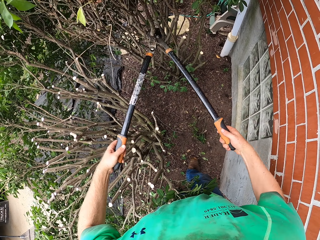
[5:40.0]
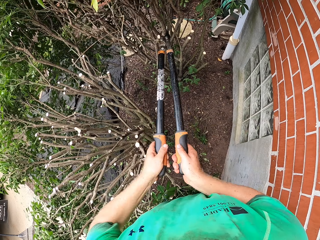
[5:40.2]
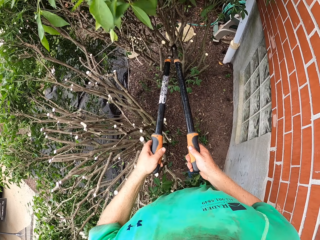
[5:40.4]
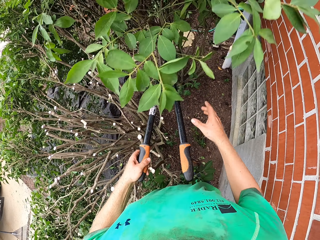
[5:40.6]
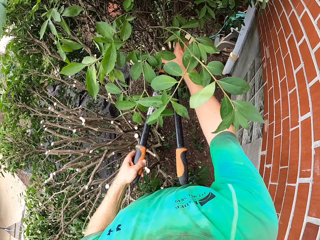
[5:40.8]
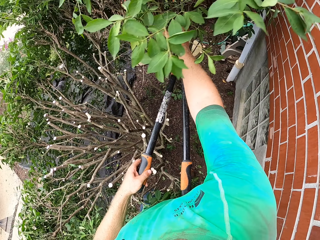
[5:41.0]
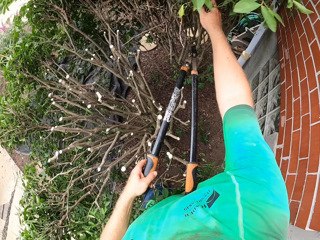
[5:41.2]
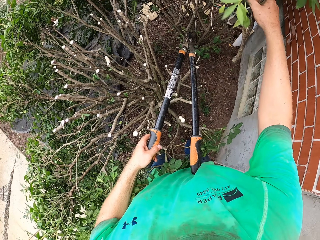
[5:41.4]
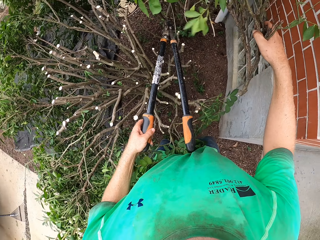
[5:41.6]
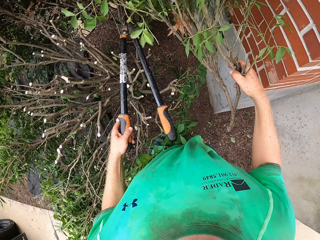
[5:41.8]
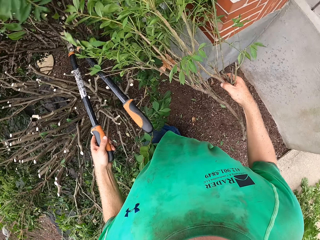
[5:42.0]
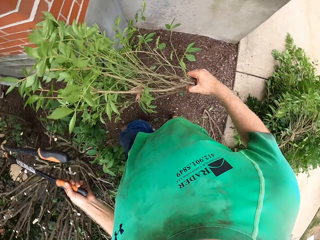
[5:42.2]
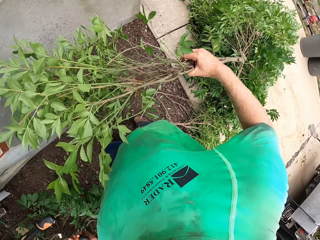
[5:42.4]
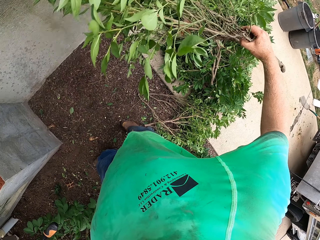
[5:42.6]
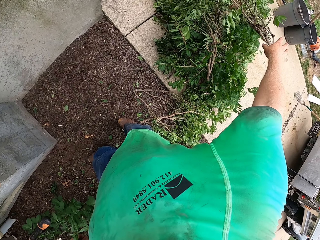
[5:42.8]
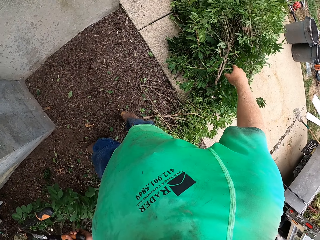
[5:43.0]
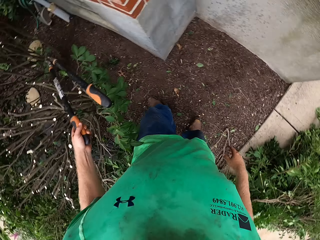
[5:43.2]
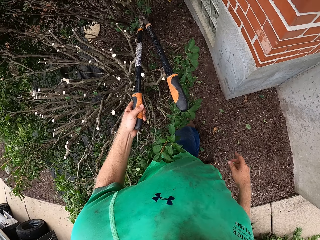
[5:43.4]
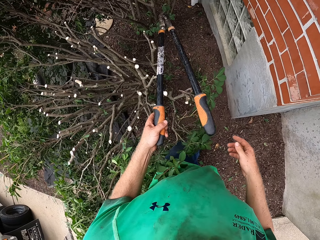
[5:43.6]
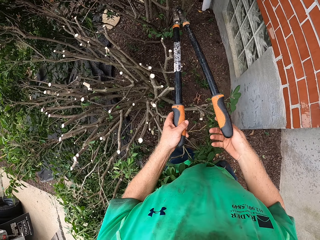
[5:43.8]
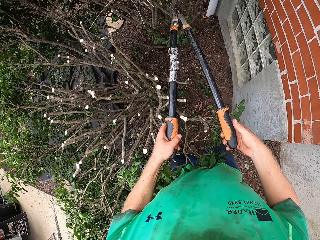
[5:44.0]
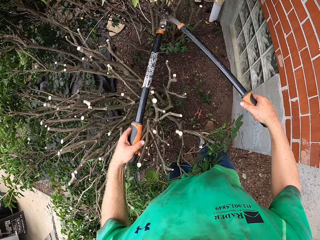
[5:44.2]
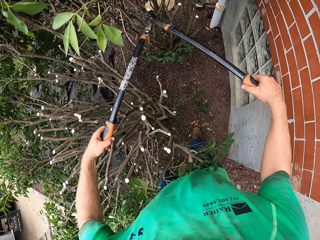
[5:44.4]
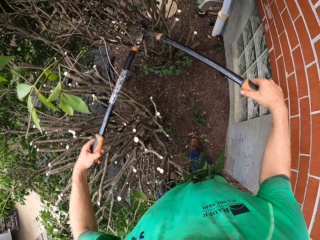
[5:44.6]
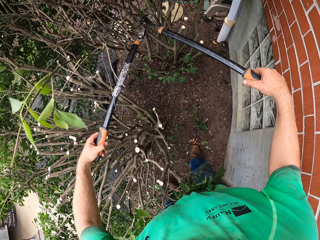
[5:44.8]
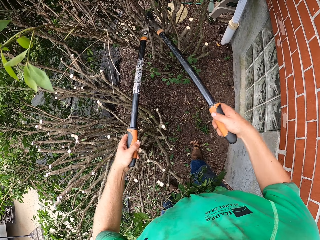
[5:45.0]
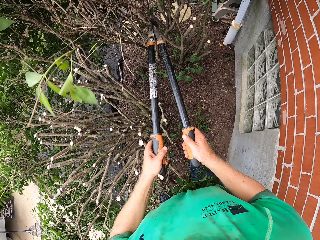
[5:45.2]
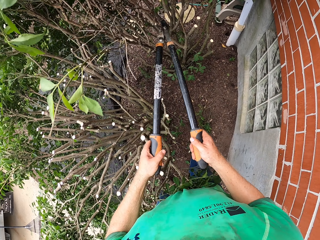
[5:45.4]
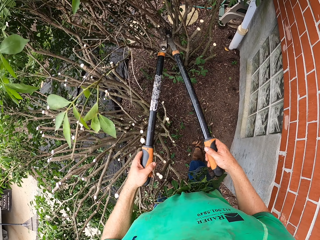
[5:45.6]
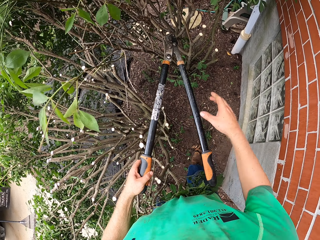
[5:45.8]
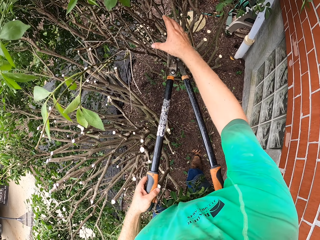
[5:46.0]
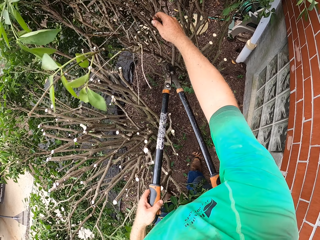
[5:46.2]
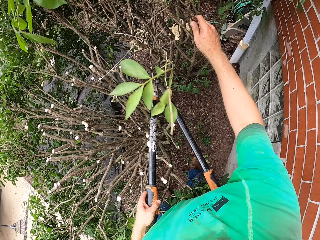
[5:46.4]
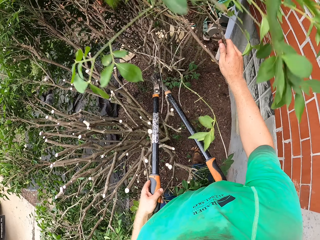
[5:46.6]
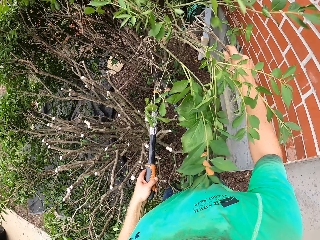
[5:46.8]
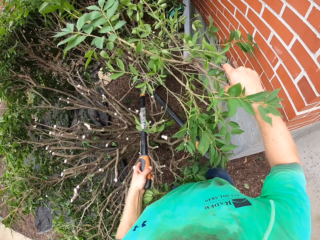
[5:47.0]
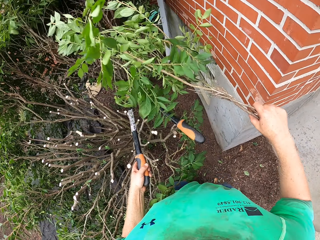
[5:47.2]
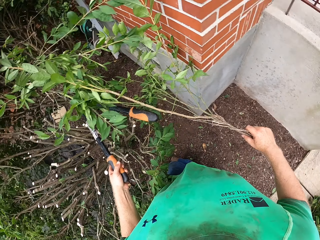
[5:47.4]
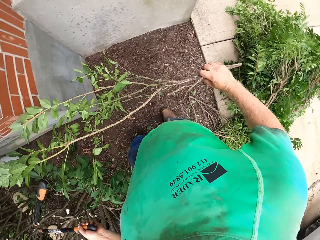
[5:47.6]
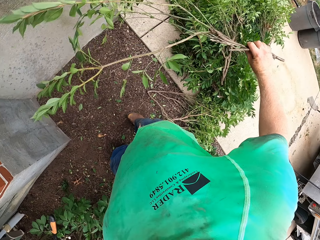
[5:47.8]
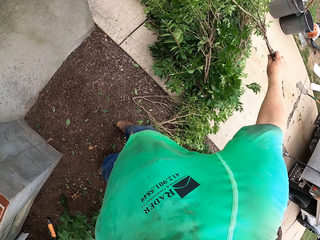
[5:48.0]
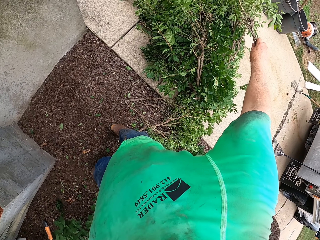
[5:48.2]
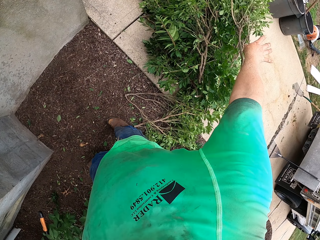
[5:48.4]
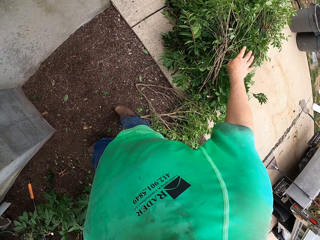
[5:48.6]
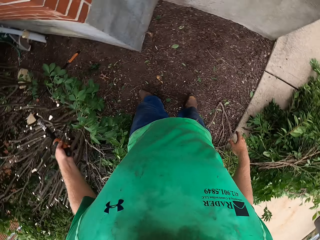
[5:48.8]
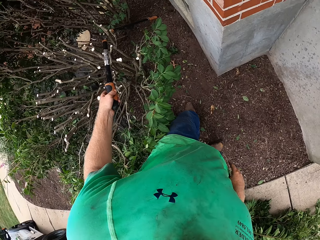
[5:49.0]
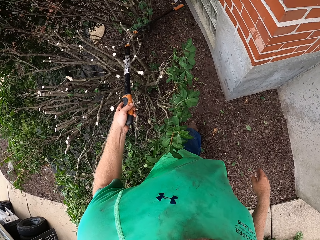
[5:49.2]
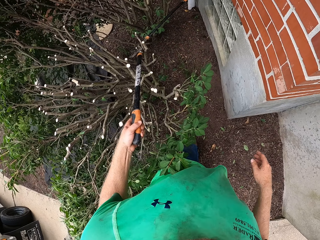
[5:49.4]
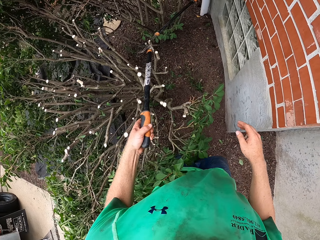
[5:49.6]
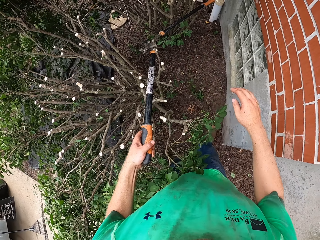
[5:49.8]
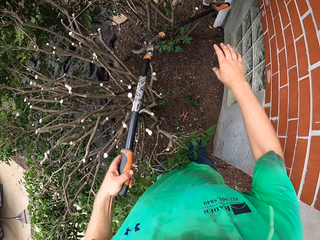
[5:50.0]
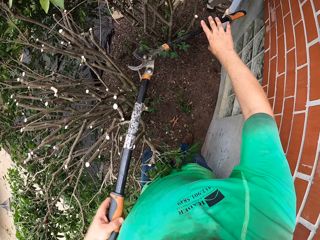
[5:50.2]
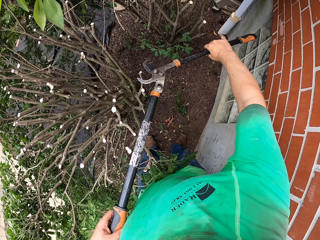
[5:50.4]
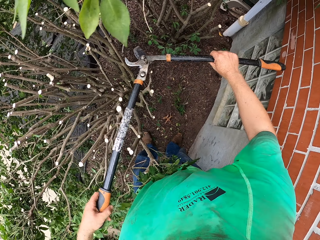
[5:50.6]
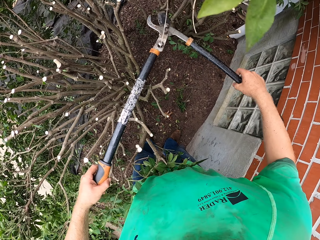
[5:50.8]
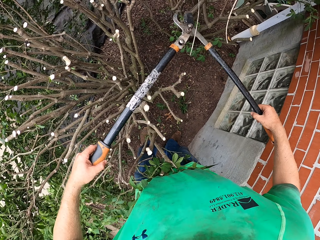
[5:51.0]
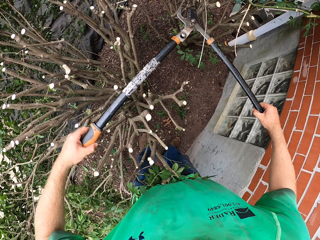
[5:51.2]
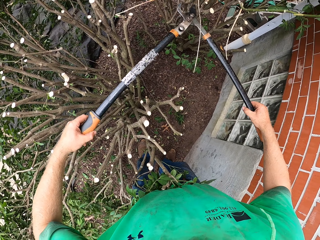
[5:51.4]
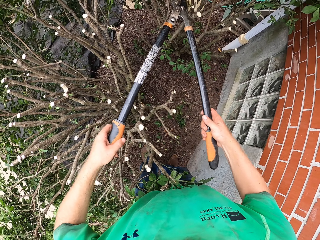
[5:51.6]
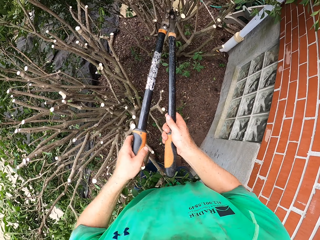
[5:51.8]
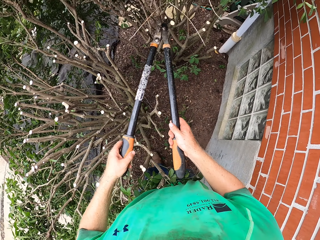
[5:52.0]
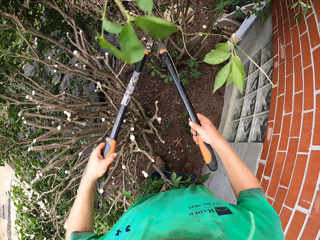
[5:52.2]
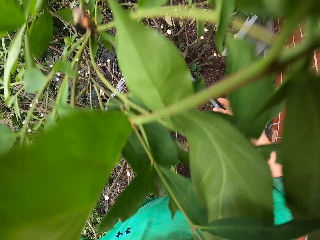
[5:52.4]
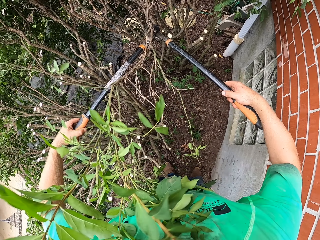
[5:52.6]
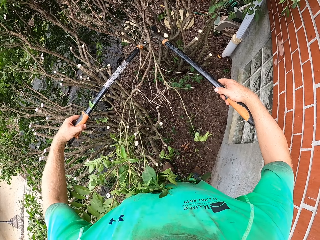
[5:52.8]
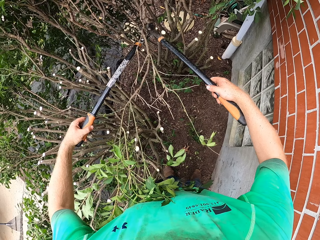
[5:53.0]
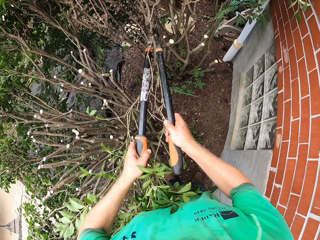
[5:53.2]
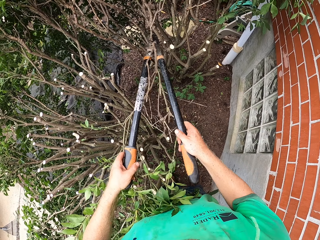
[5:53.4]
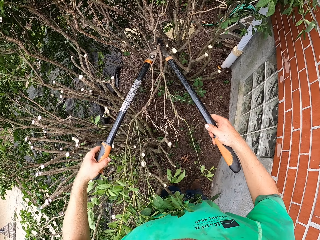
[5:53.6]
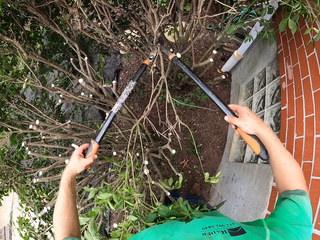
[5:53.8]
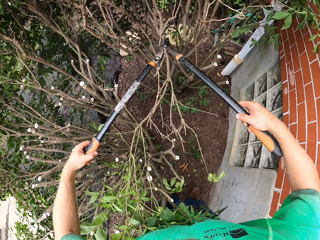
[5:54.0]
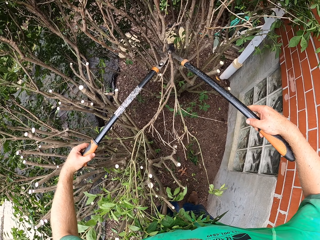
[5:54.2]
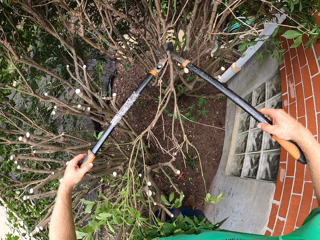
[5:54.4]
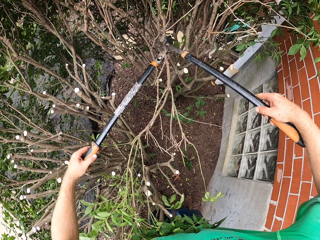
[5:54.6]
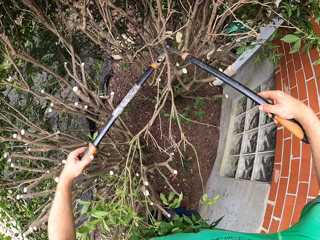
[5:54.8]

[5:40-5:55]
The camera wearer cuts a tree branch with the hedge shear or branch cutter in both hands. He holds the branch. He picks up the tree branch with his right hand. He throws the tree branch on the pile of tree branches on the floor with his right hand. He cuts a tree branch with the hedge shear in both hands. He holds the branch. He picks up the tree branch with his right hand. He throws the tree branch on the pile of tree branches on the floor with his right hand. He cuts branches with the branch cutter.

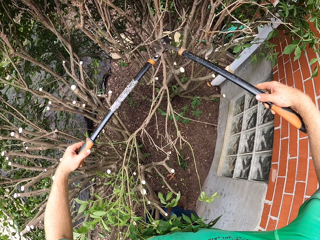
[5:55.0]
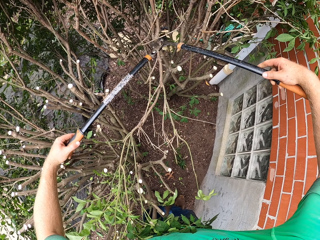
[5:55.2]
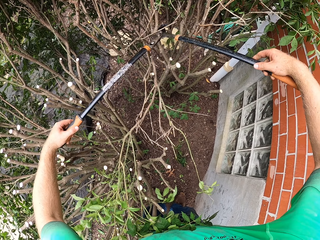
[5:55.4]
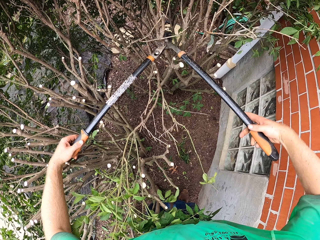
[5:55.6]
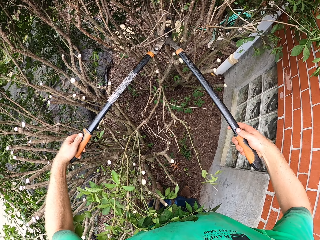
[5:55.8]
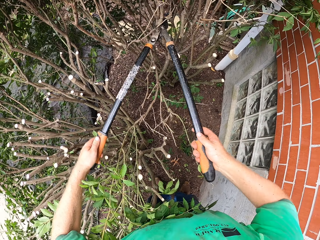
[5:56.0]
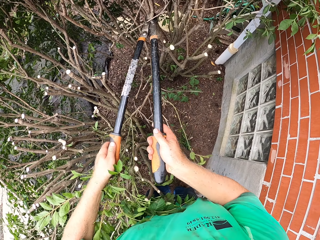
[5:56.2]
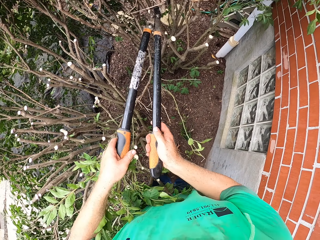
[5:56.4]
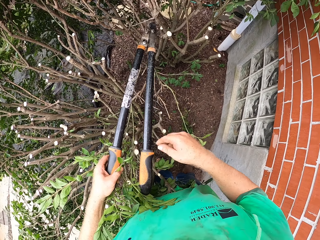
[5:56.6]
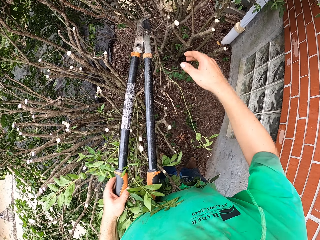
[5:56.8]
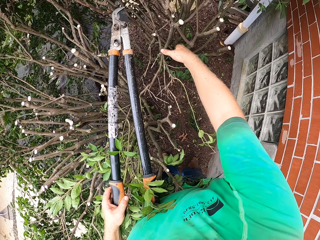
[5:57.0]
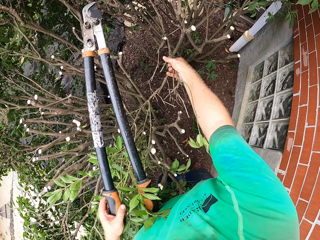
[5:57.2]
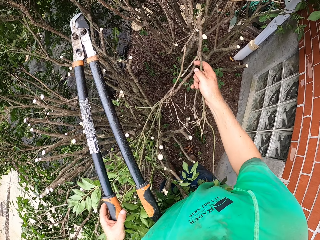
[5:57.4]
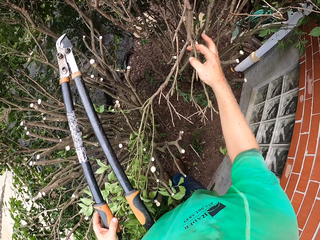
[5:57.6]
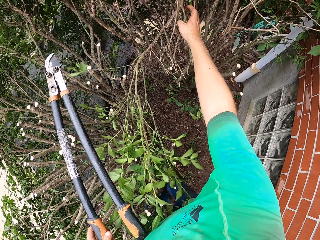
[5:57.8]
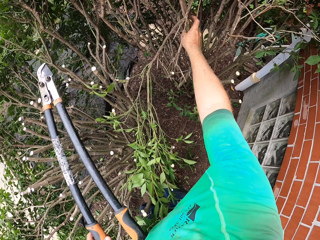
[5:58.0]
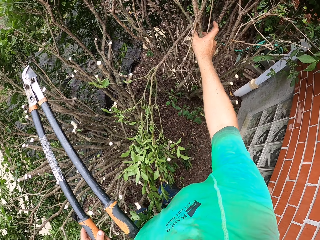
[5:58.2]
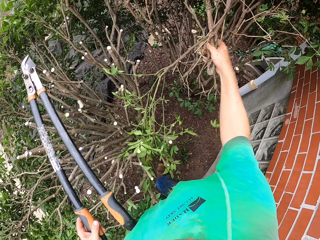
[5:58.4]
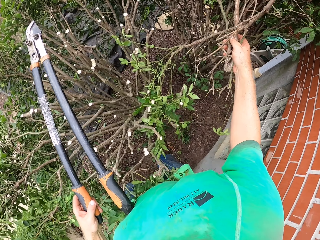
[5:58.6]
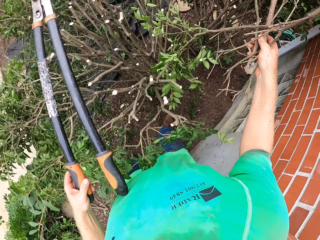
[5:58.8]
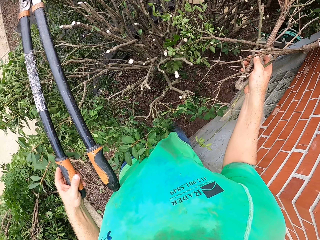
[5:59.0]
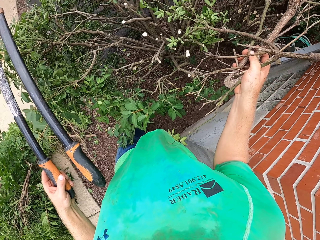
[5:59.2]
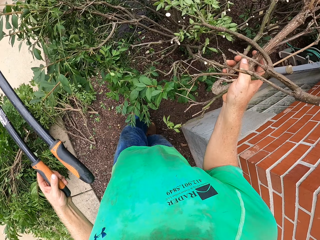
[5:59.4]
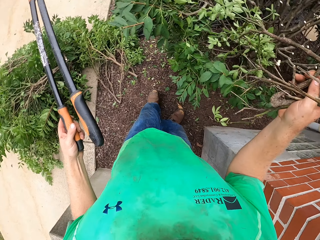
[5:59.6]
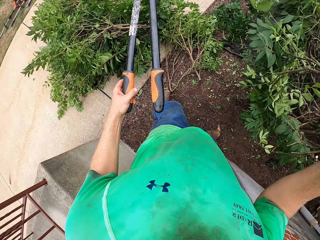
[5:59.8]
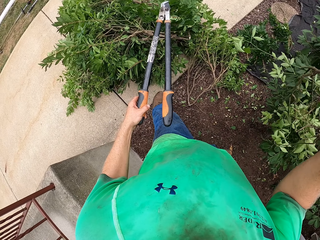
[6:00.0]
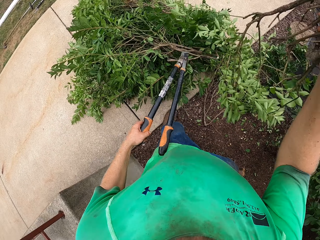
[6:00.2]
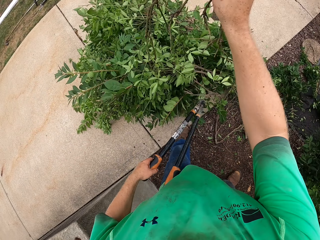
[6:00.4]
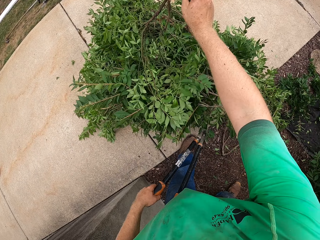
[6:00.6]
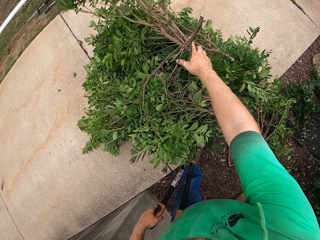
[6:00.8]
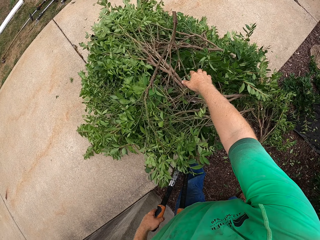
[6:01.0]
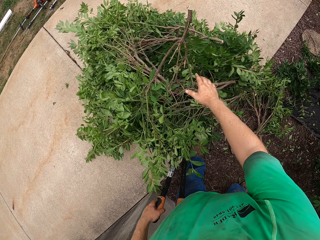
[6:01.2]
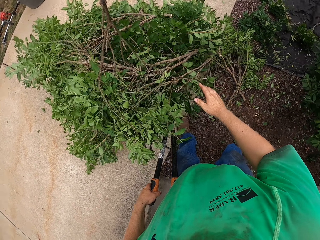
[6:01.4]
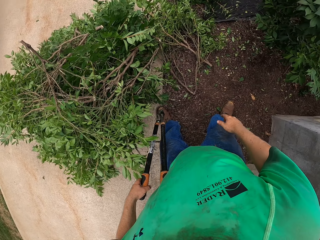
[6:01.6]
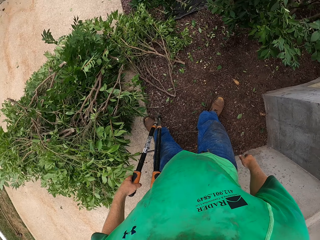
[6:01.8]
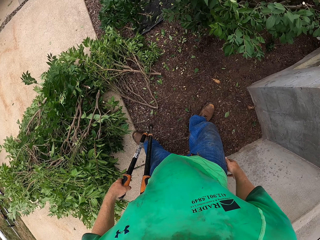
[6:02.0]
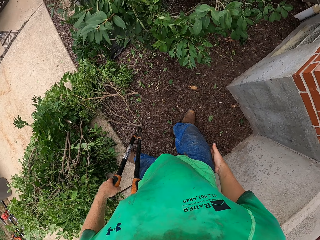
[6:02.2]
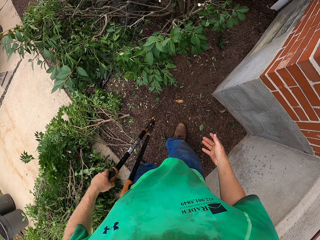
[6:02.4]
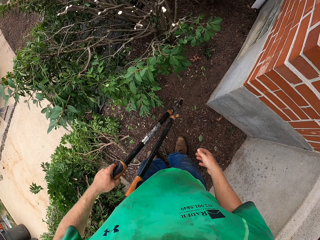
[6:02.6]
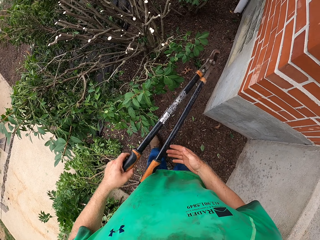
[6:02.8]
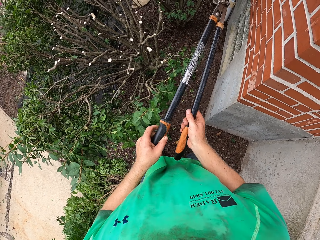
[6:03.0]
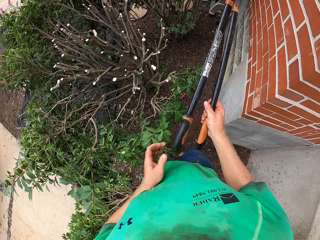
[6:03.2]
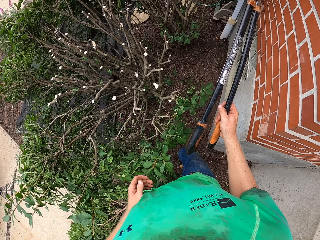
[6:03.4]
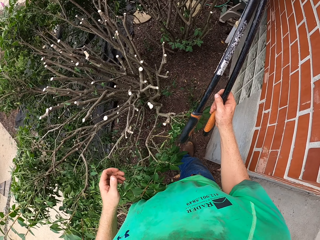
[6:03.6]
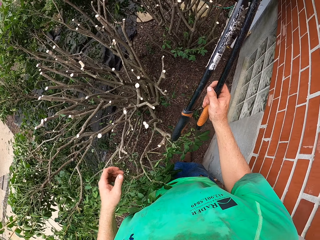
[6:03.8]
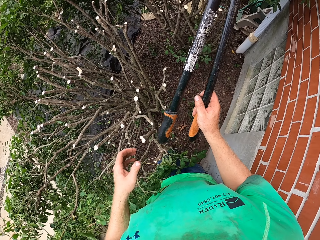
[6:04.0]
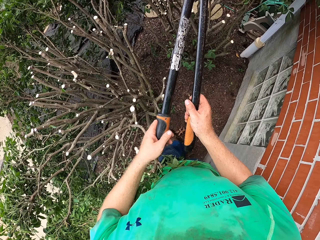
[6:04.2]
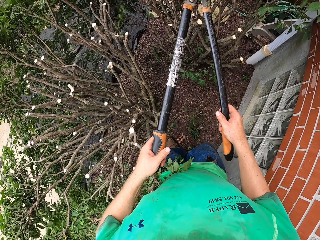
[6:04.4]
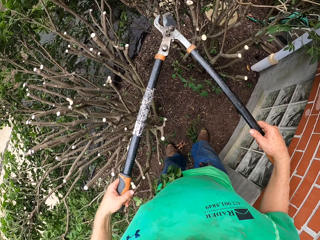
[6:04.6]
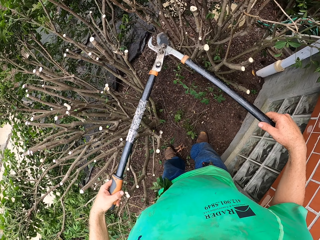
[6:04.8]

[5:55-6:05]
The camera wearer cuts a tree branch with the hedge shear in both hands. He picks up the tree branch with his right hand. He throws the tree branch on the pile of tree branches on the floor with his right hand. He rubs his trousers and rubs his shirt.
